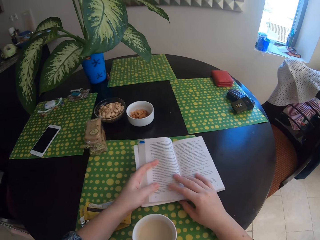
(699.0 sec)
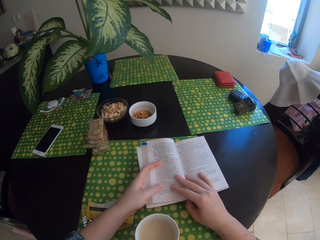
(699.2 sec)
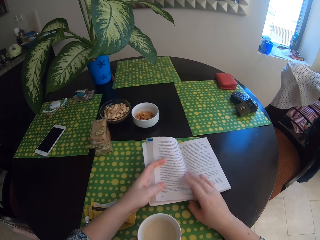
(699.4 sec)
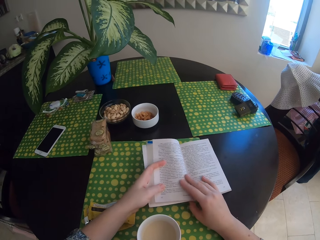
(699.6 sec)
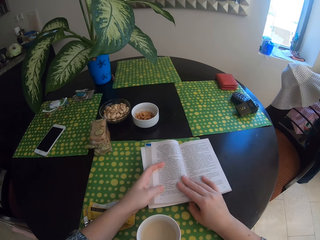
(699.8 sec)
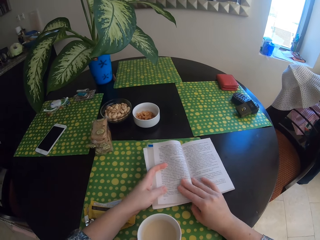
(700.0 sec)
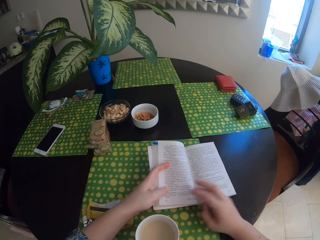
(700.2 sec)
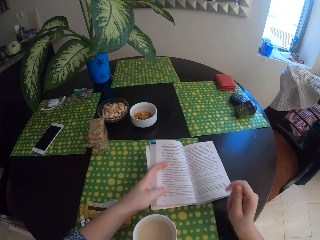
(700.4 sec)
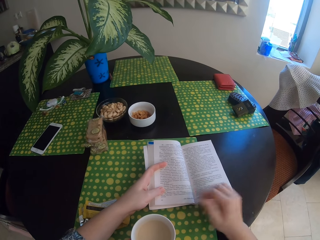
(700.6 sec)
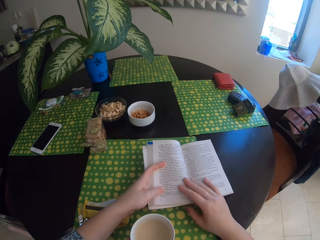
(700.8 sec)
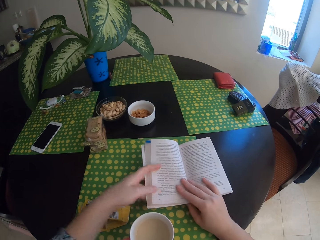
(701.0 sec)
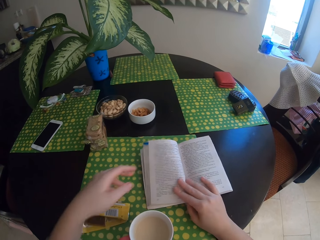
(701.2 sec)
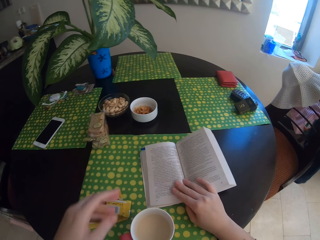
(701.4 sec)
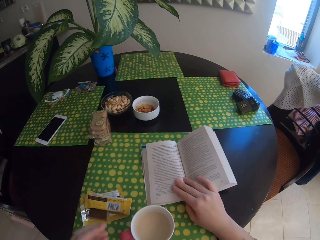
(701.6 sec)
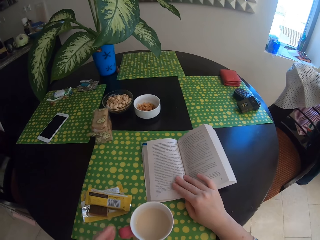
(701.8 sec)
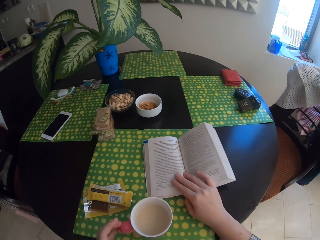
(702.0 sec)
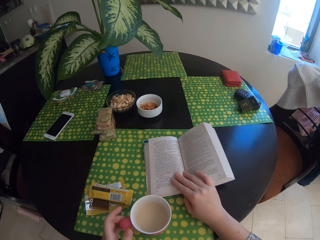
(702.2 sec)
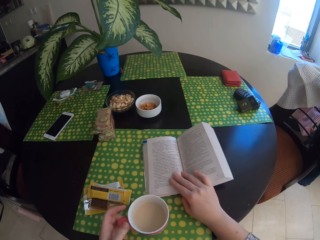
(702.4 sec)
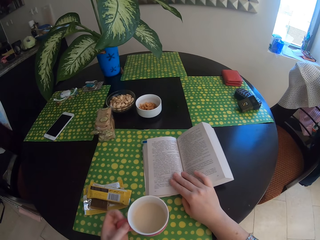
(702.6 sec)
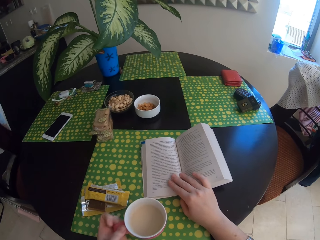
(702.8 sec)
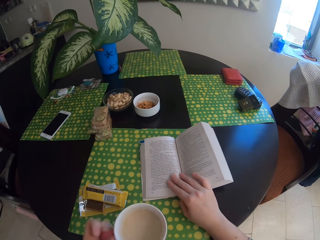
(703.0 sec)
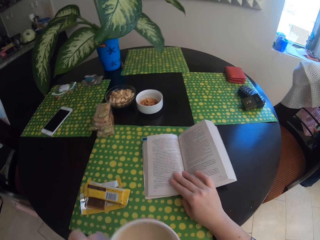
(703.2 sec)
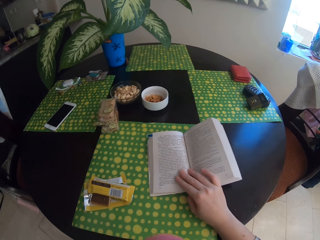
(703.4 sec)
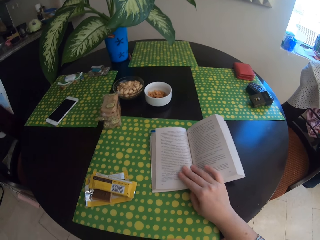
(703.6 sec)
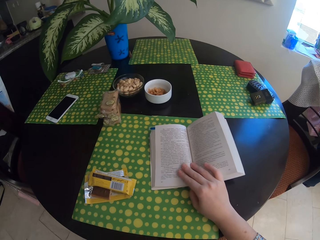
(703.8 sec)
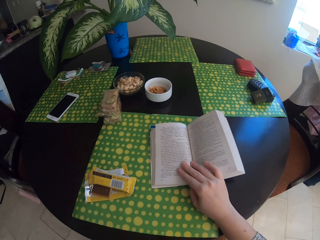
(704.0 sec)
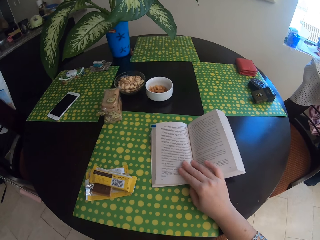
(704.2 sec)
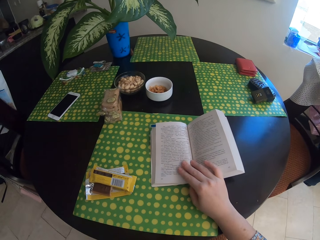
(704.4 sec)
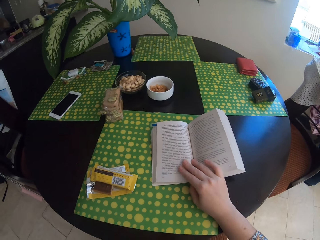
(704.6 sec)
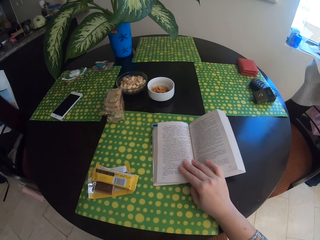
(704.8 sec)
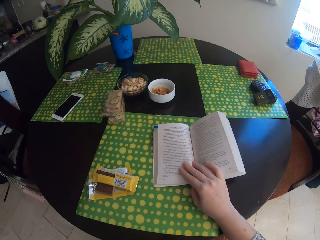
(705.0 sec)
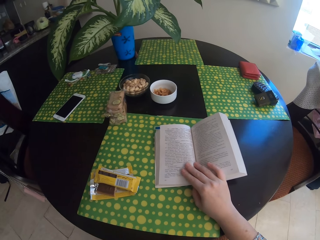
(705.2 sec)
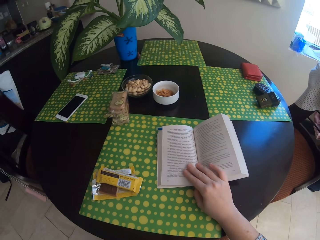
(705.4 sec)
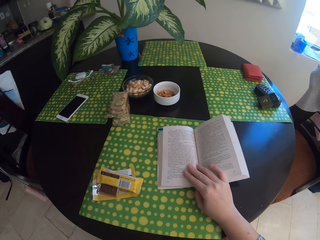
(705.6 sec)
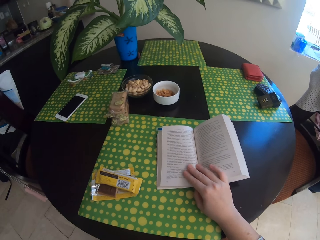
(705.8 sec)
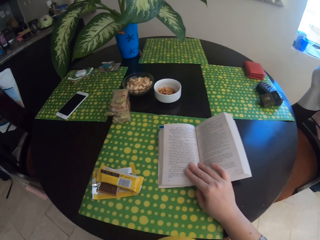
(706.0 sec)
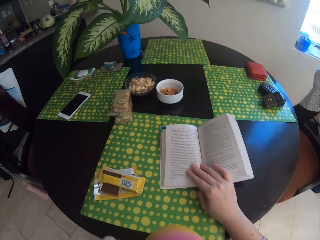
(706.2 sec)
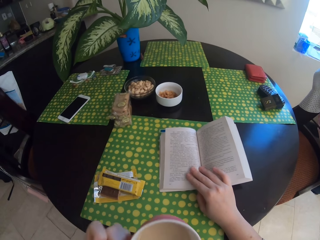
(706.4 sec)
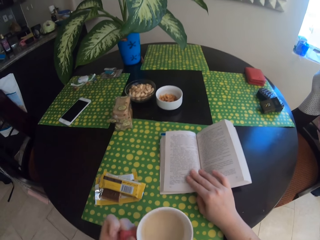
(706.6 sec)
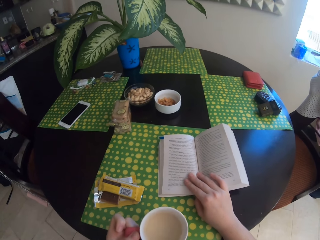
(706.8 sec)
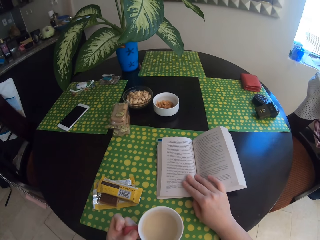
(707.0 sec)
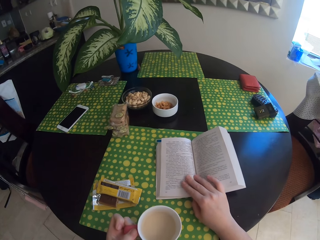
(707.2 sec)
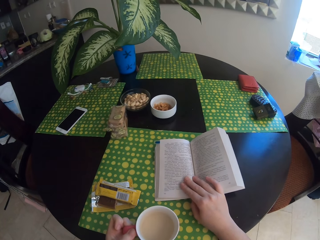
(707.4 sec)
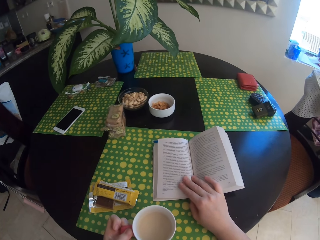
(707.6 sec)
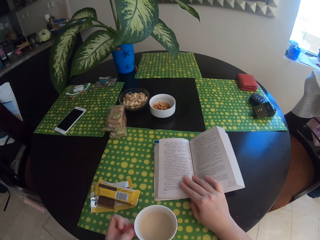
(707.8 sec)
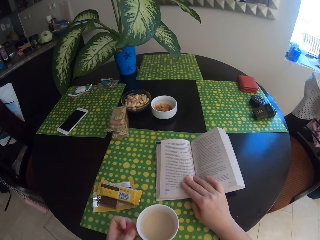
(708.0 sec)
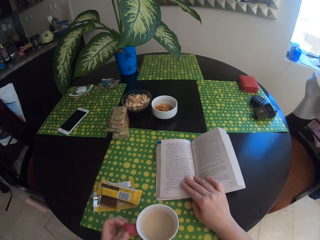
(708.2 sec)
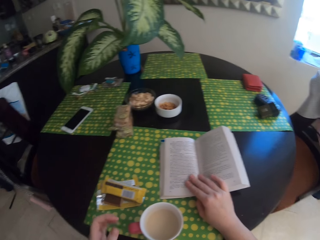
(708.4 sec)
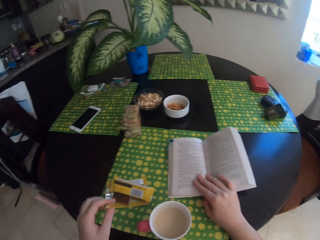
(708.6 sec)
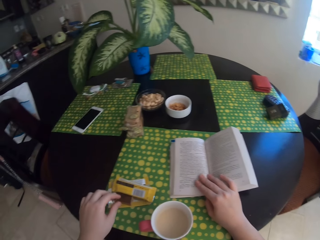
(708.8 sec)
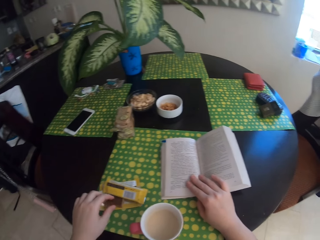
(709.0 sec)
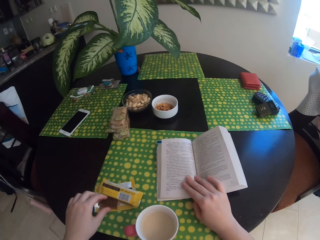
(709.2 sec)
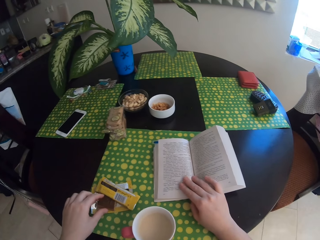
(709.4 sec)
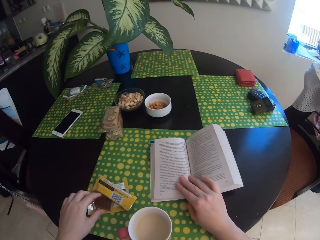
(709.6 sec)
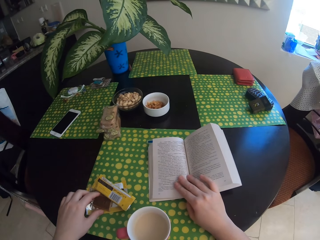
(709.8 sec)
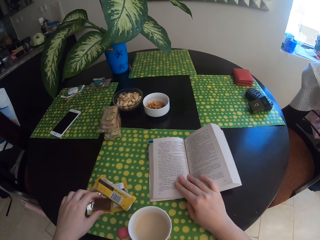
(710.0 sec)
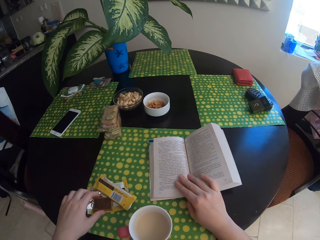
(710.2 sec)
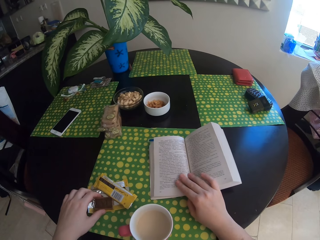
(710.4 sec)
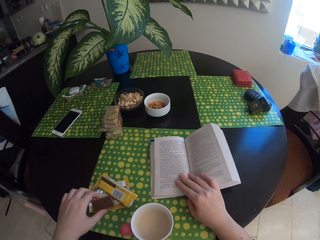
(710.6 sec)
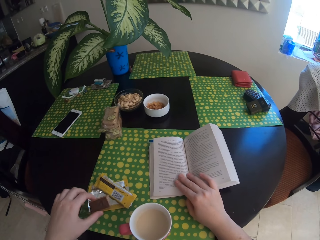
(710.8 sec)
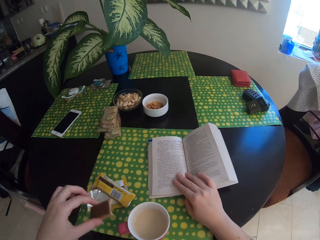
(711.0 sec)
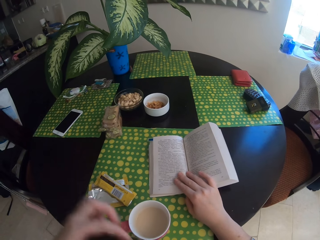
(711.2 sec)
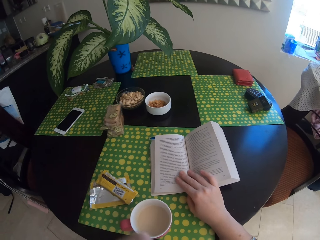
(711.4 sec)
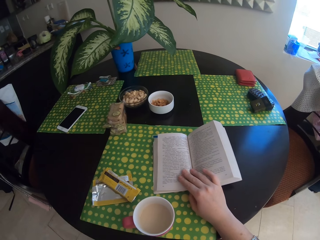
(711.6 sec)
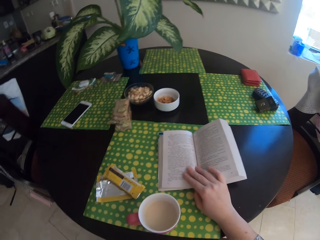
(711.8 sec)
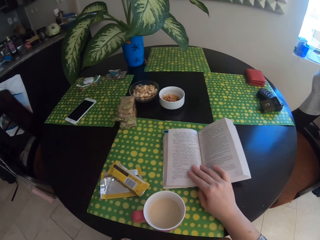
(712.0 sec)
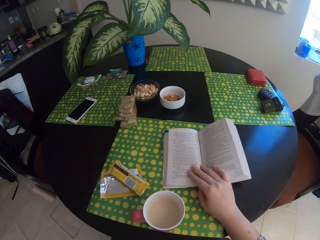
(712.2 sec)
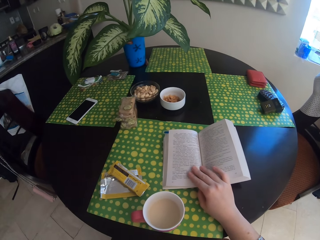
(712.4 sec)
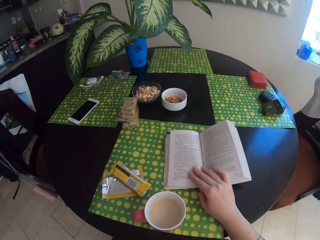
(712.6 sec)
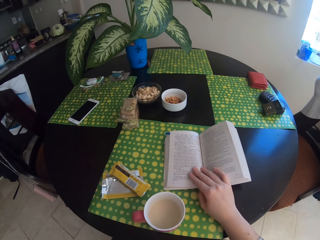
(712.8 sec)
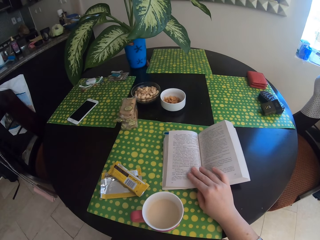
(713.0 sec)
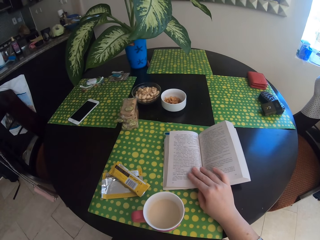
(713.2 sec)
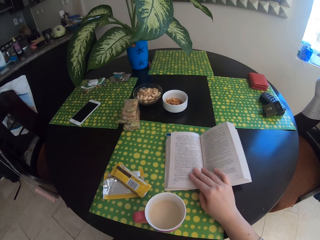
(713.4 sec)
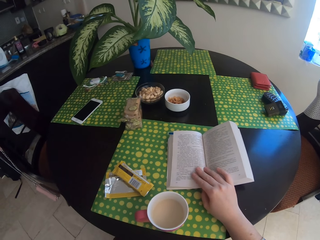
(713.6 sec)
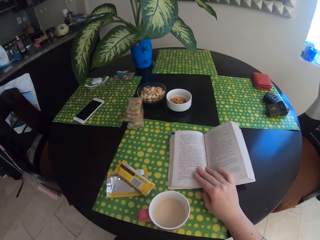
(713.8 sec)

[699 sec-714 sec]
The camera wearer drinks tea. They put the cup on the table. They eat the chocolate. They take the chocolate.

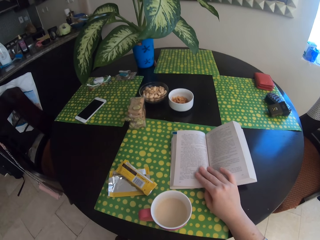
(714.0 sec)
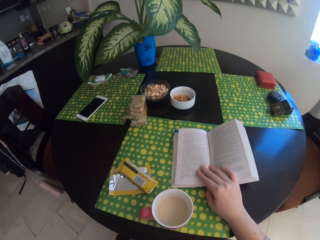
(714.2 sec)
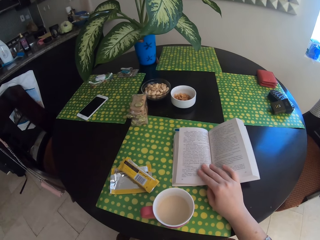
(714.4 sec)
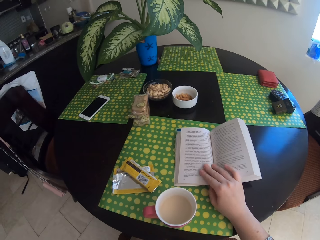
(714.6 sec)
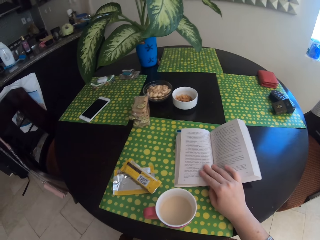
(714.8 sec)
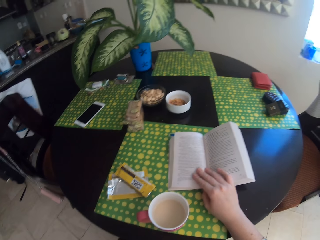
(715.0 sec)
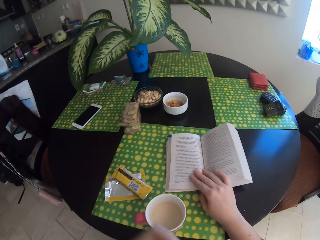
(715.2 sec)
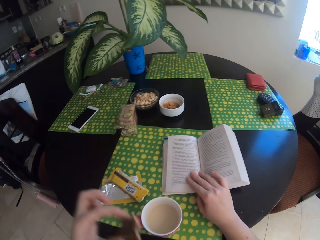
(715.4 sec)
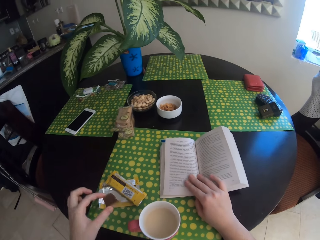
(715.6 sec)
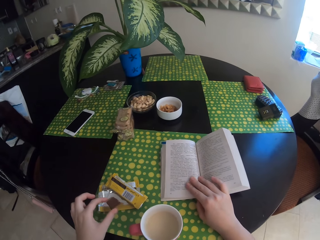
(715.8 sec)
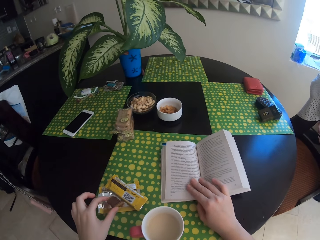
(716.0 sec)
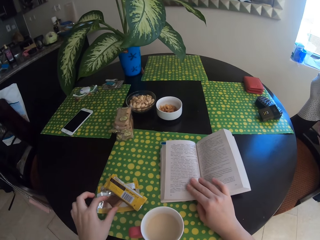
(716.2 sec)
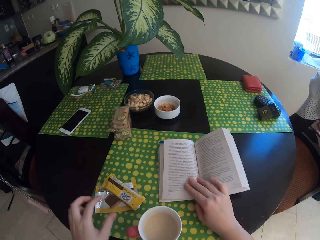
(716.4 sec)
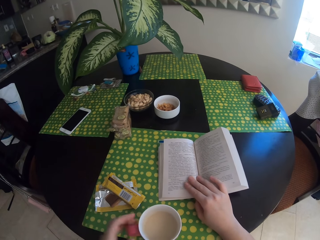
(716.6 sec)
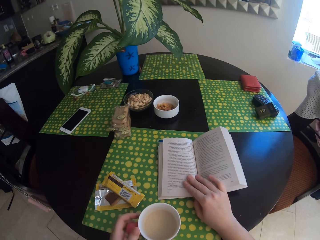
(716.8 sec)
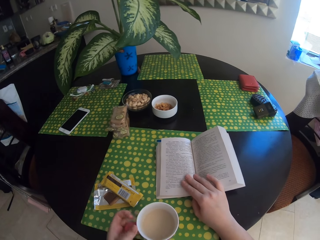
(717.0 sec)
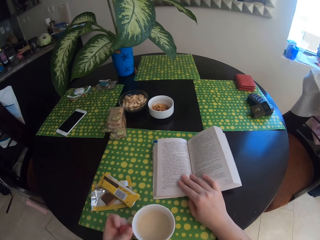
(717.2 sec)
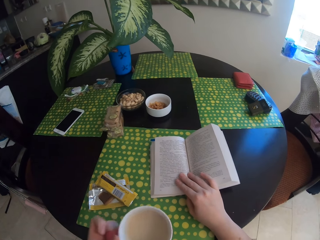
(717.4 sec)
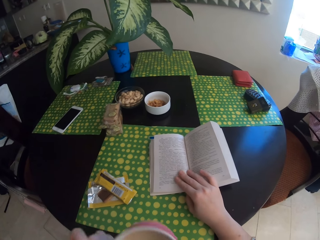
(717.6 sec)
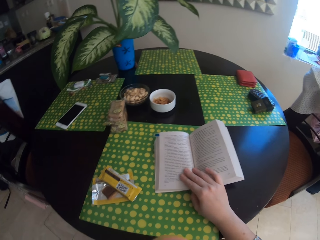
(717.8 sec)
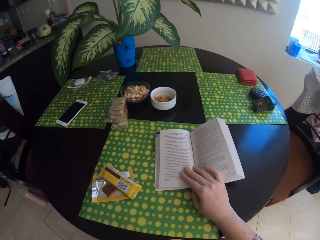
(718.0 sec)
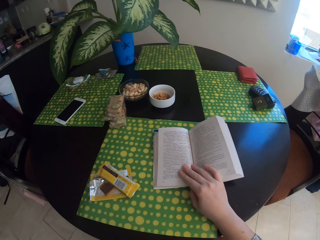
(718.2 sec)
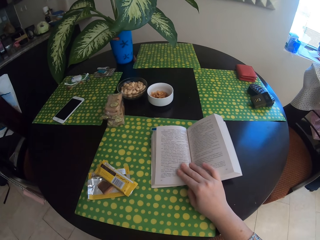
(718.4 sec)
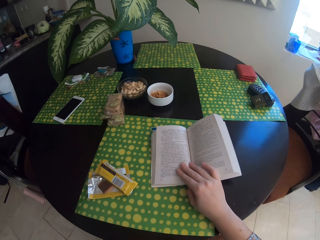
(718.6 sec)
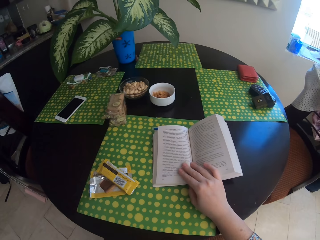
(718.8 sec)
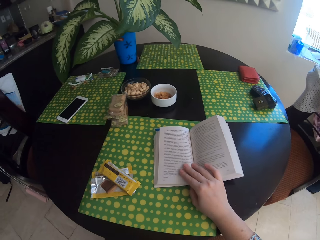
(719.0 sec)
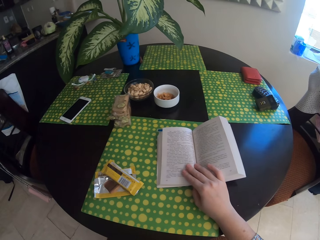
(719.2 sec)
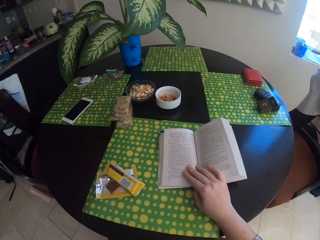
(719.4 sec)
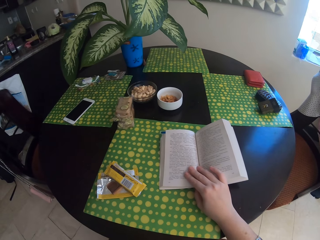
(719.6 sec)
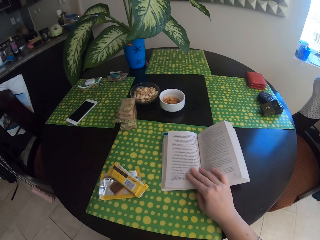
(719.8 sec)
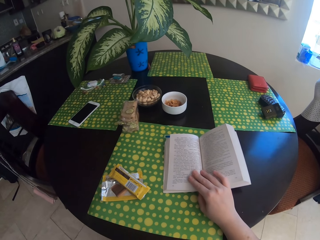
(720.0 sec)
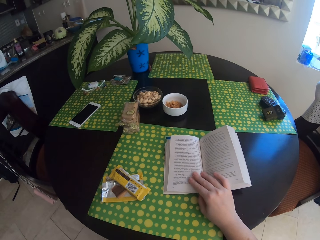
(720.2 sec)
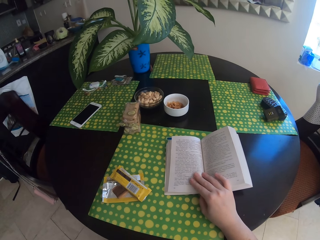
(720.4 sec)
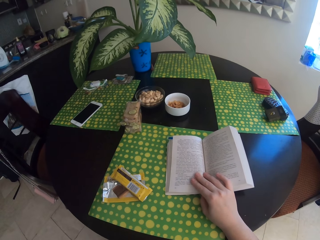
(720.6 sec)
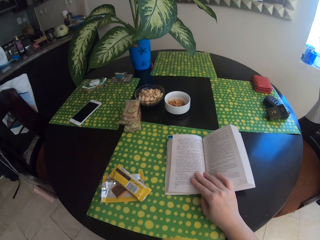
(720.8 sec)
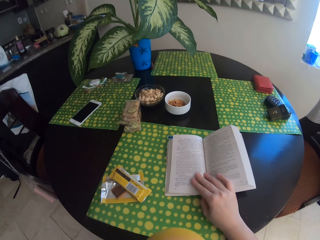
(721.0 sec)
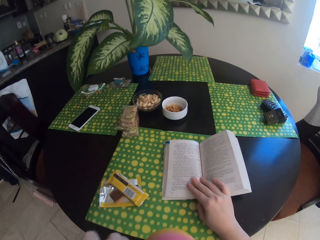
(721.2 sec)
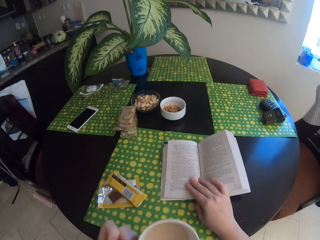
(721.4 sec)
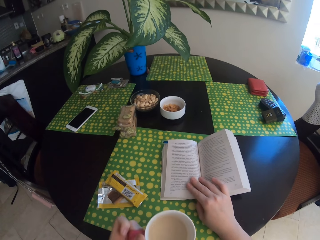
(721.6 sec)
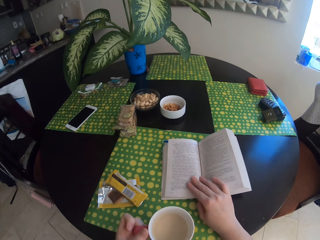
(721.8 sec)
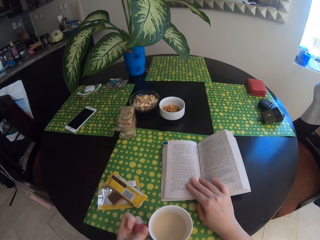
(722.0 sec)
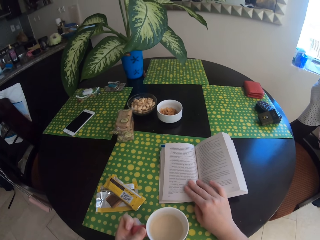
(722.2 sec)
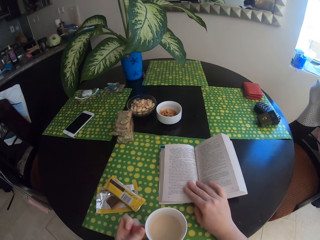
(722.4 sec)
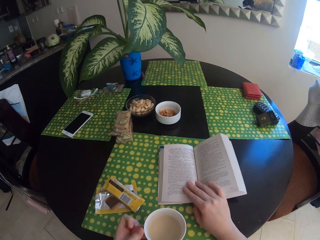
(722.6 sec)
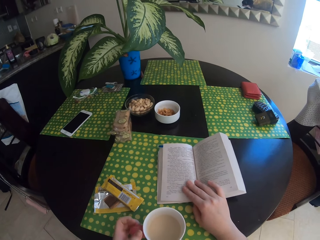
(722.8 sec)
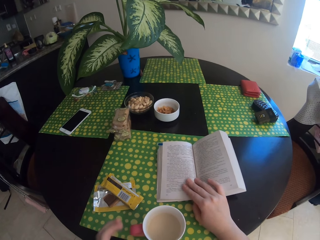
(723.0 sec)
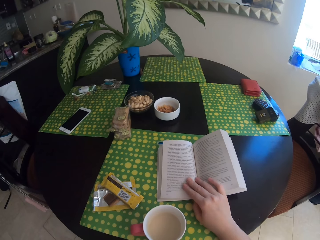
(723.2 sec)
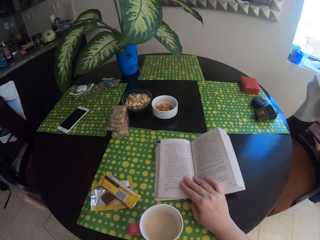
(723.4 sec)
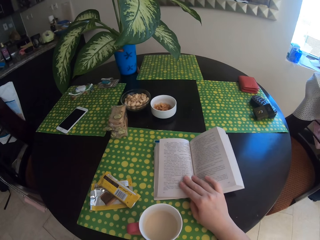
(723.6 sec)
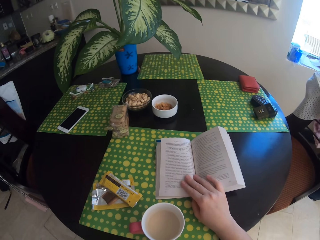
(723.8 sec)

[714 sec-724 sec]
The camera wearer puts the chocolate on the table. They drink tea. They put the chocolate on the table.
